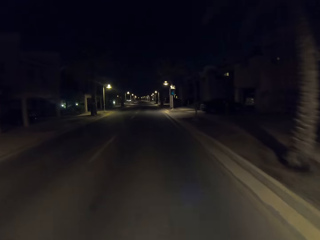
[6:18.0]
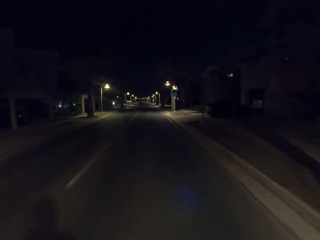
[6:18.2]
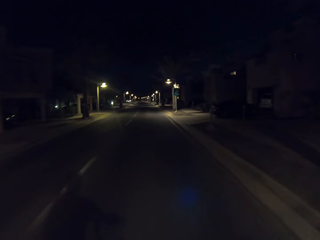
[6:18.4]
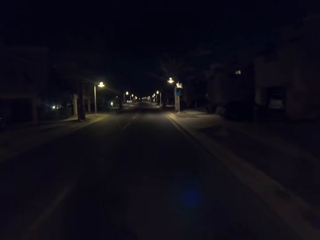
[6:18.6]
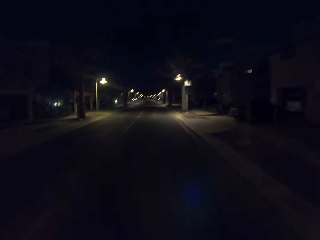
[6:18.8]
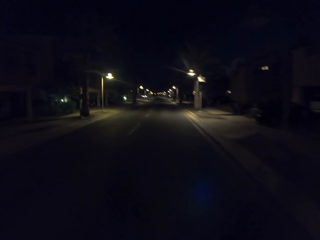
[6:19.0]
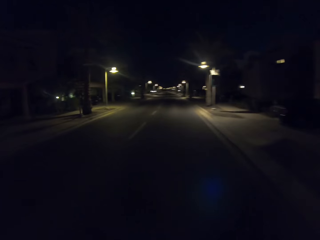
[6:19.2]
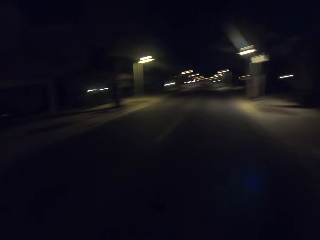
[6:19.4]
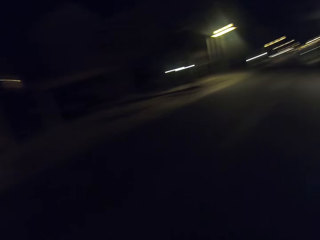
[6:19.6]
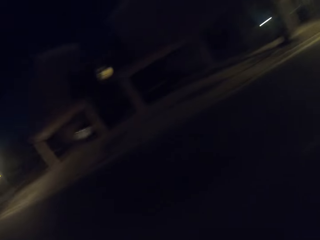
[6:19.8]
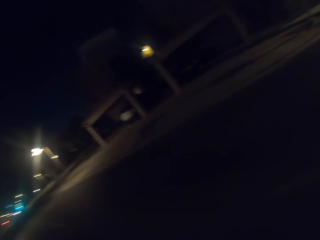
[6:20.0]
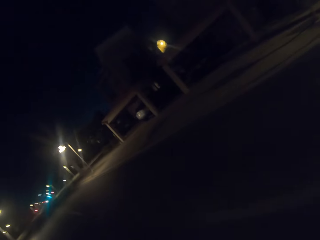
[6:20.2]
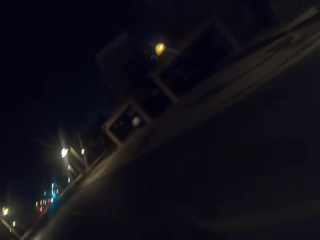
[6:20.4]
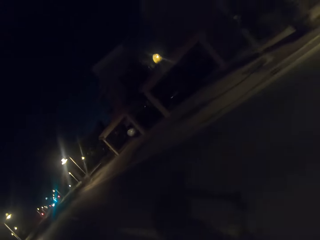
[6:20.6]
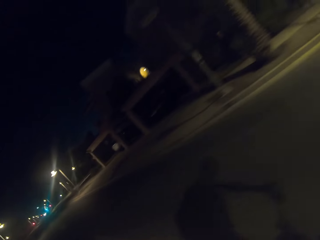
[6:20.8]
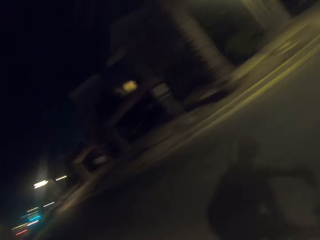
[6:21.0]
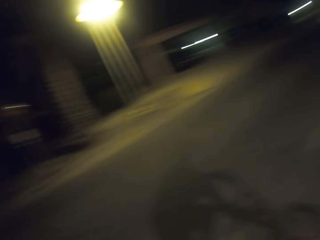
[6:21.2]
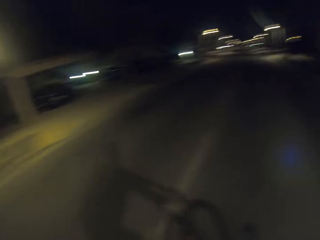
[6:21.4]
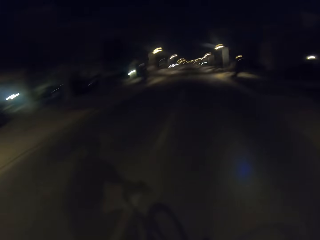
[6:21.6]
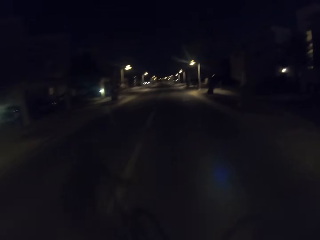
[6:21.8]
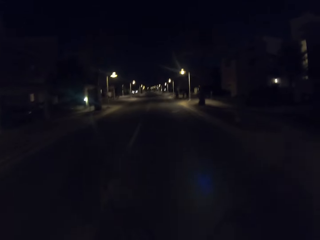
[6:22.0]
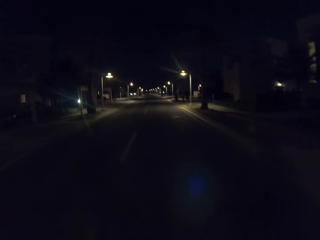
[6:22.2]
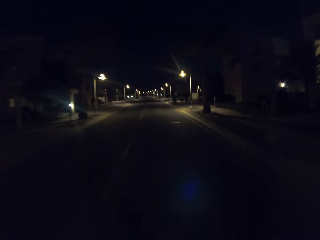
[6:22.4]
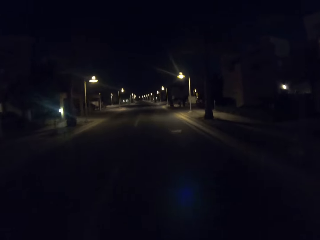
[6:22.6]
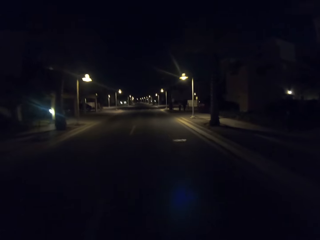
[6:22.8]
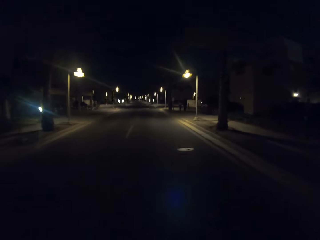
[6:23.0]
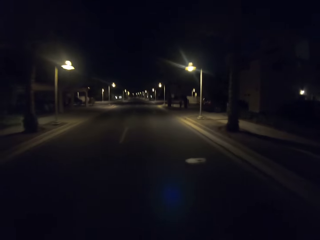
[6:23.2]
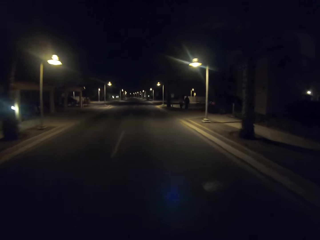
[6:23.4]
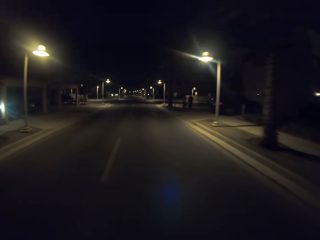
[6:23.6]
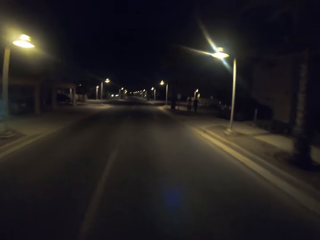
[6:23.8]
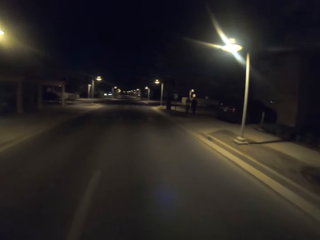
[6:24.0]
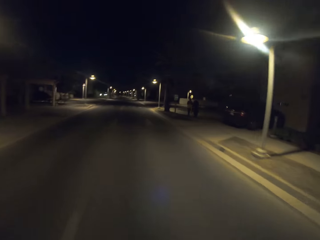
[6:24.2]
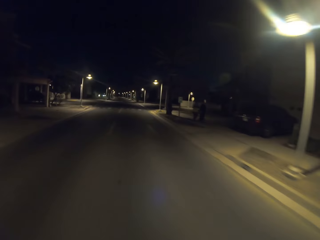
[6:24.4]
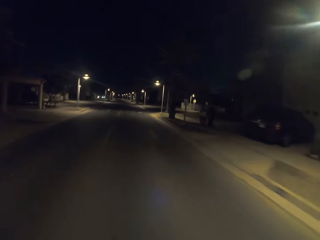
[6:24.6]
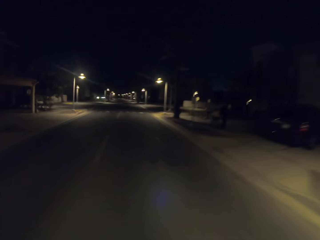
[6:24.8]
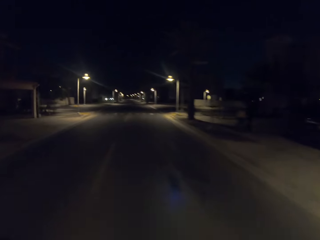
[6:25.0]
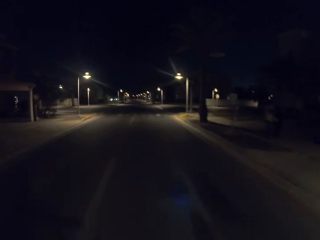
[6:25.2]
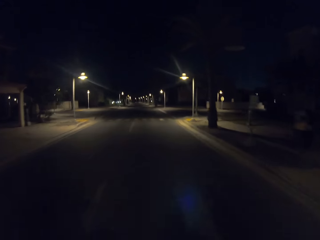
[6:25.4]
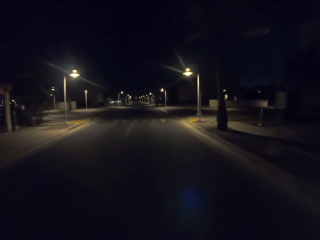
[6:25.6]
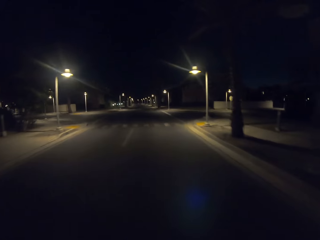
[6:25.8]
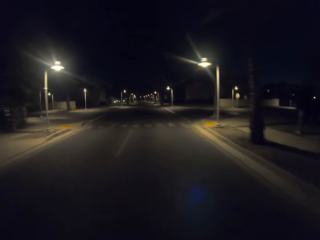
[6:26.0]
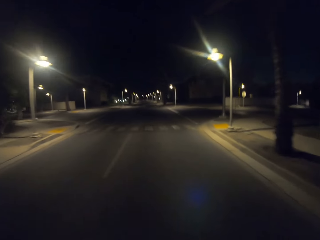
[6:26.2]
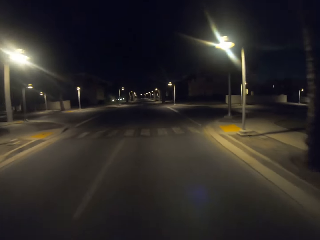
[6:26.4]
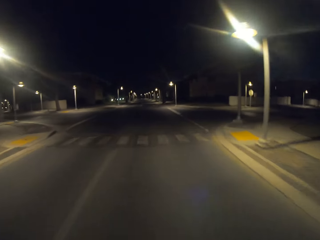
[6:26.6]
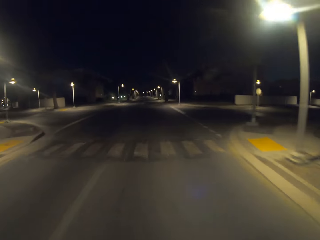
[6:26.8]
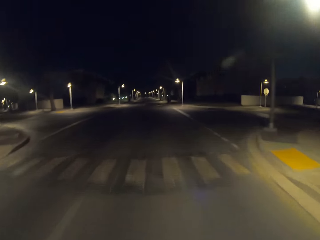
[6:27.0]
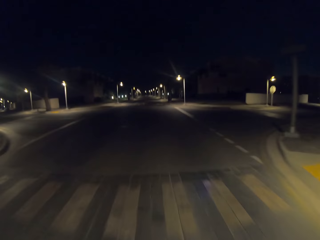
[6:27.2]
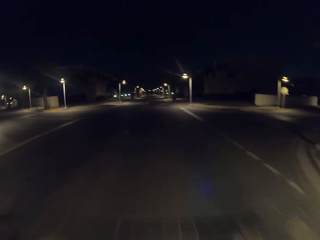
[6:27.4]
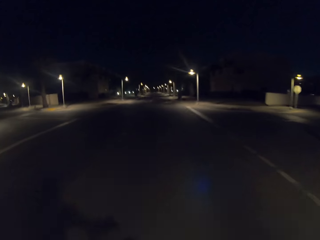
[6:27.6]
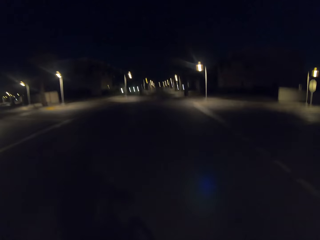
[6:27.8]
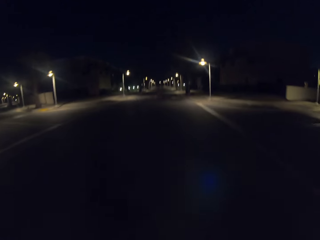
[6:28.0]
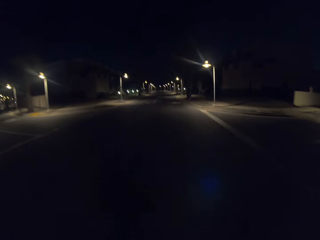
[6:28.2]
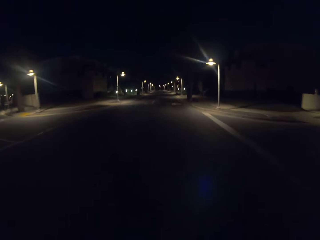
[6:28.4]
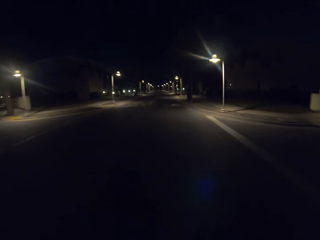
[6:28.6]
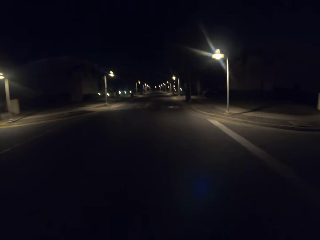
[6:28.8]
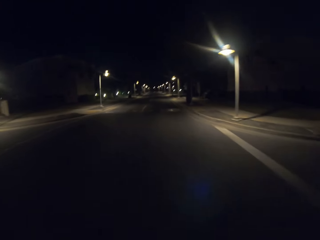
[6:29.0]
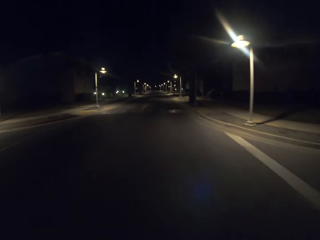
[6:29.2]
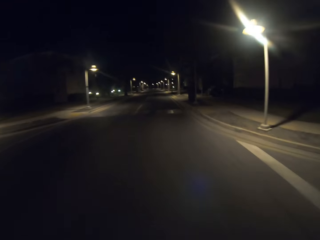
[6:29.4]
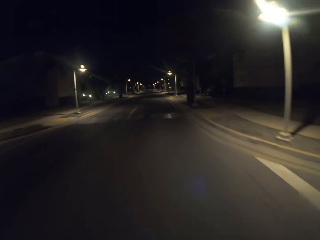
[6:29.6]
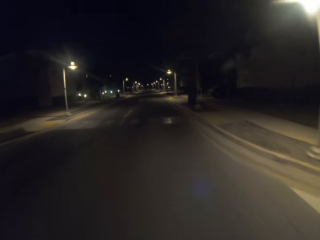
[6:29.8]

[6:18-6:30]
The camera wearer looks at the back. They look at the front.

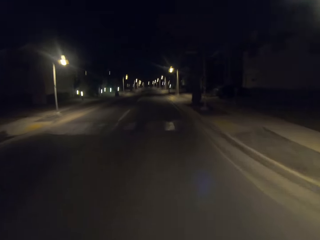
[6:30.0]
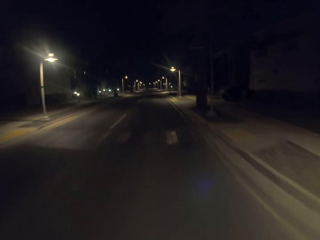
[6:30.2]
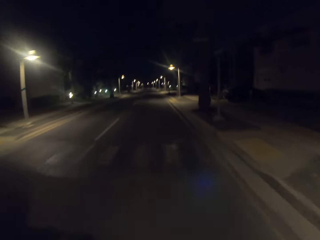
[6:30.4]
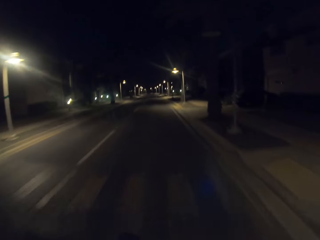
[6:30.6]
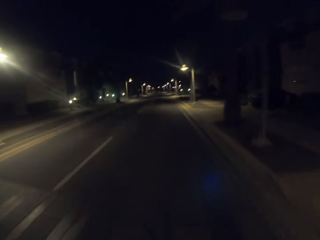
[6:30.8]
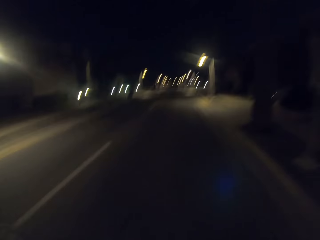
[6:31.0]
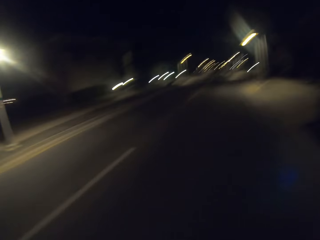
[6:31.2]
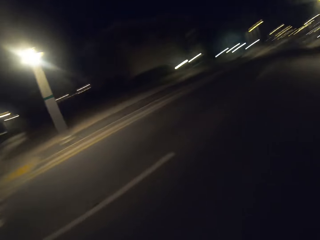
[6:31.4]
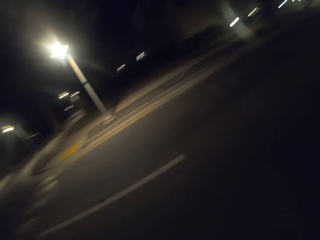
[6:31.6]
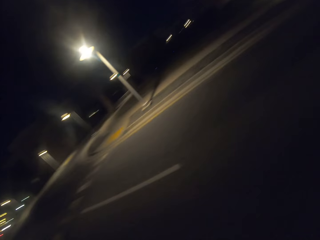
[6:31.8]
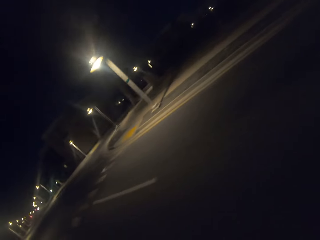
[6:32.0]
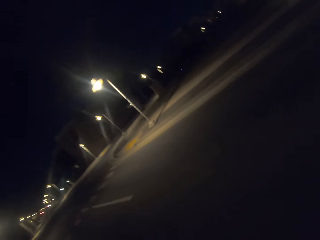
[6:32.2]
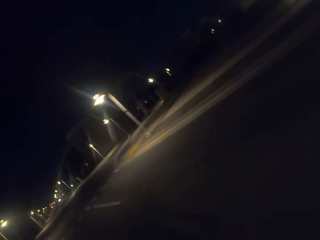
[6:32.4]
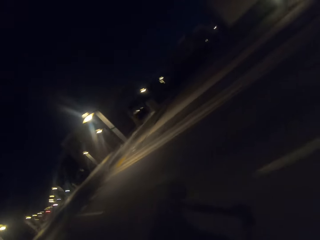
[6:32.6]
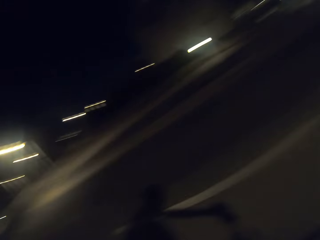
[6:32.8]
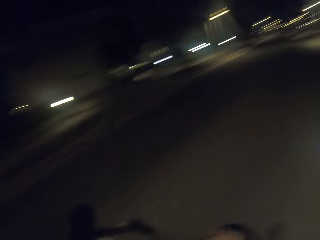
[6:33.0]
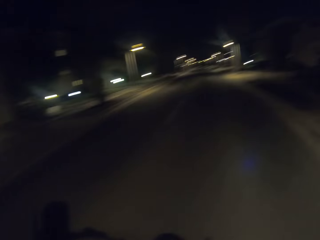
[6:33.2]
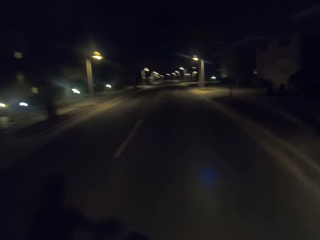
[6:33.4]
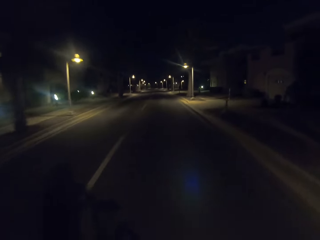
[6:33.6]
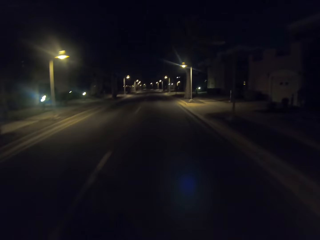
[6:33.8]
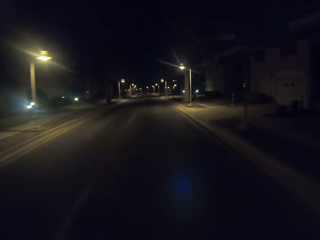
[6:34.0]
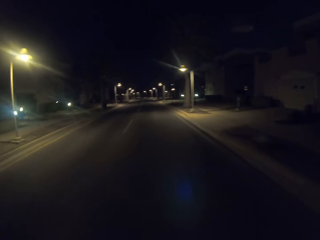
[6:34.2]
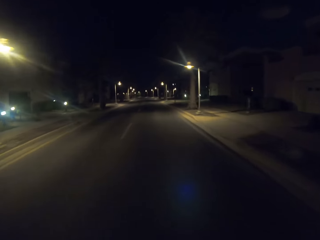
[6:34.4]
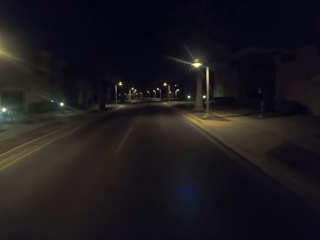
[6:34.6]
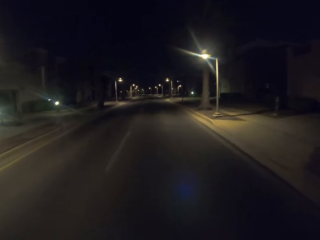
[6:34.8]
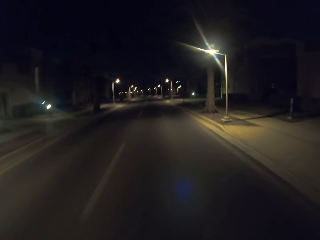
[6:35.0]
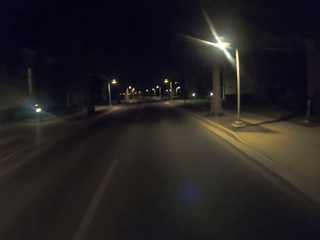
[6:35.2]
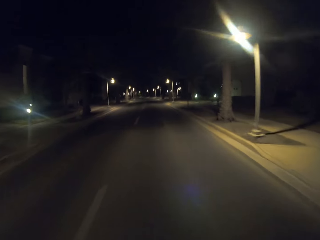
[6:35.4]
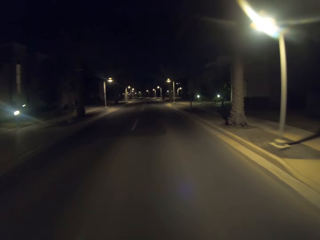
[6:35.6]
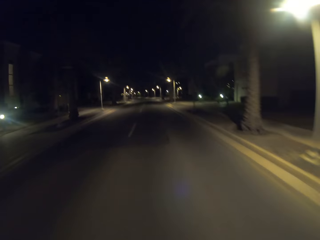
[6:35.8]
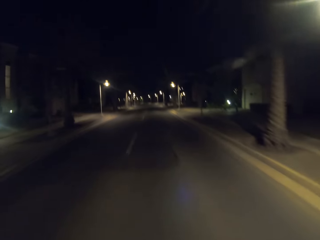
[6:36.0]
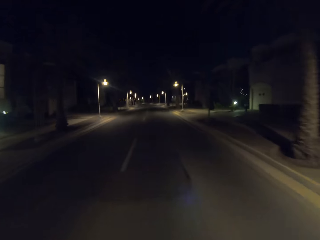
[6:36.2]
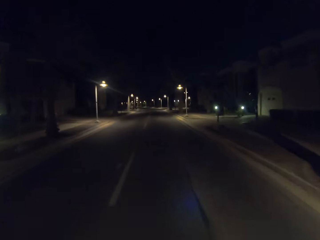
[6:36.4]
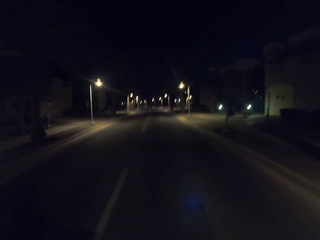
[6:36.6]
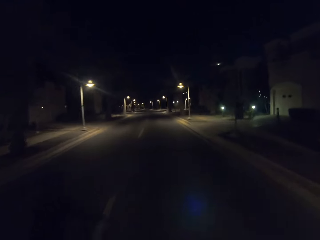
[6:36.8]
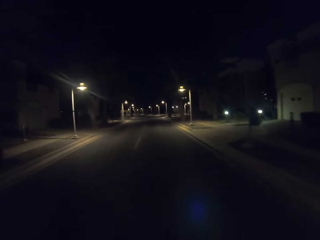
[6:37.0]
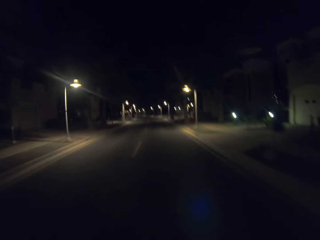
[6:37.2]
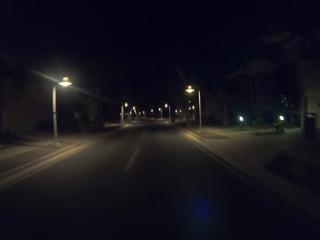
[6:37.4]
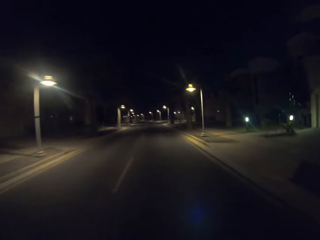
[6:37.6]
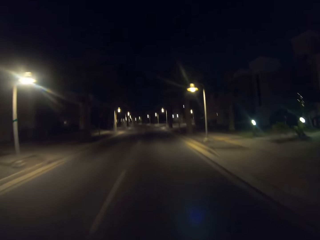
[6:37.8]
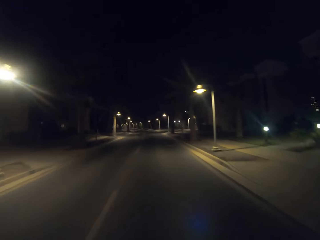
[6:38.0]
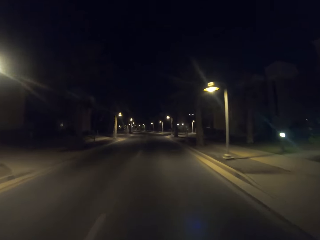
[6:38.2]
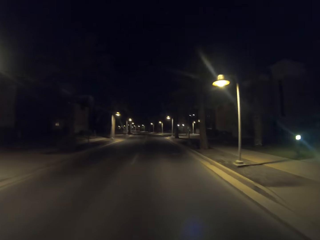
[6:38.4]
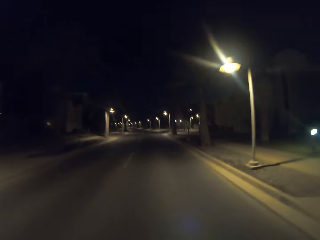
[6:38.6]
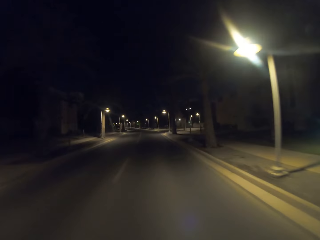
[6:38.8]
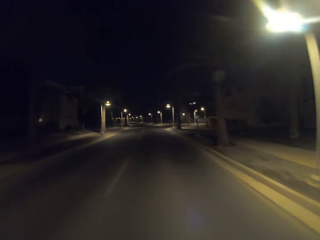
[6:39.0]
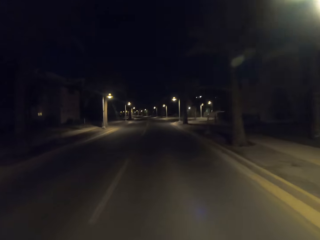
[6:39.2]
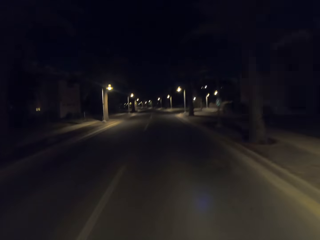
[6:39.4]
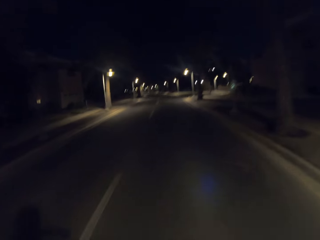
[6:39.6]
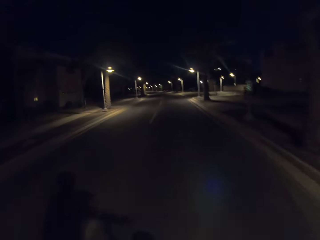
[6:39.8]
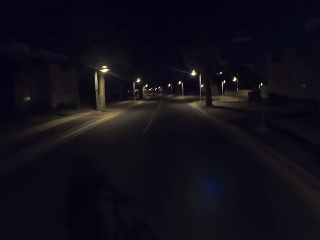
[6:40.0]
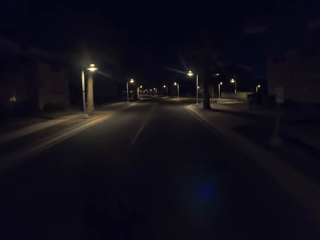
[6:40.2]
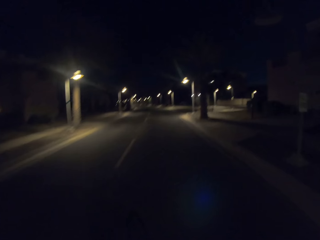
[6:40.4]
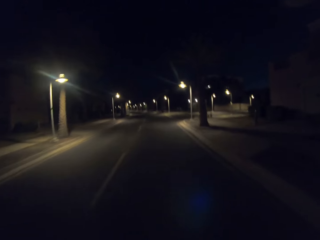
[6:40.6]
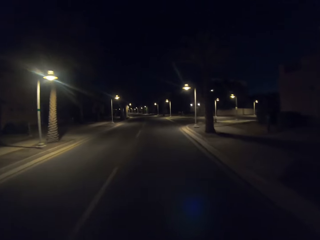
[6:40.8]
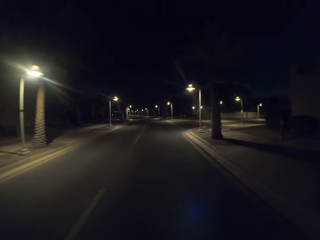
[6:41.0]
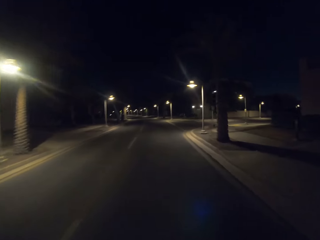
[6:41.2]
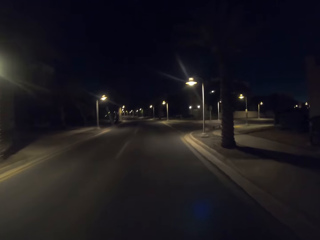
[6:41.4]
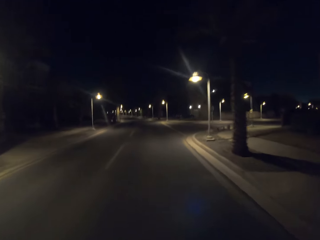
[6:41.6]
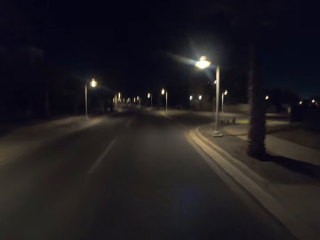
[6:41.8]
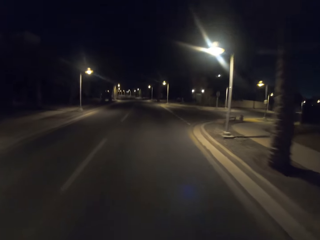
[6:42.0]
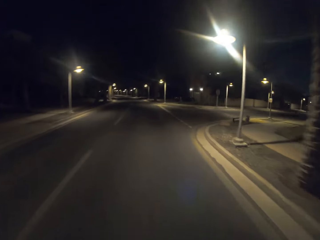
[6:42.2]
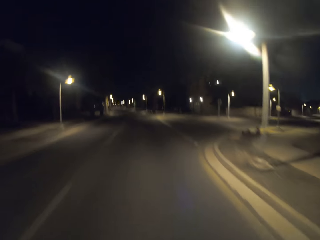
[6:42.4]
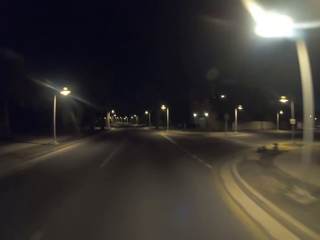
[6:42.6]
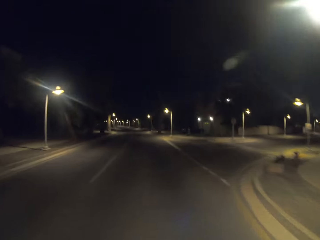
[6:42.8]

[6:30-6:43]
The camera wearer looks at the back. They look at the front.
